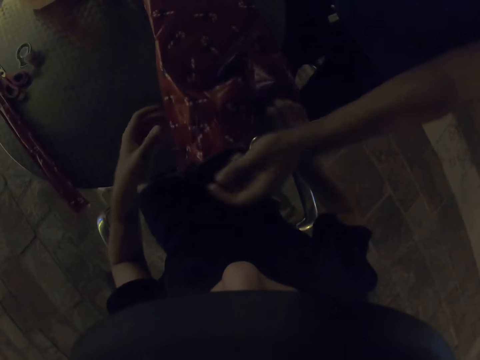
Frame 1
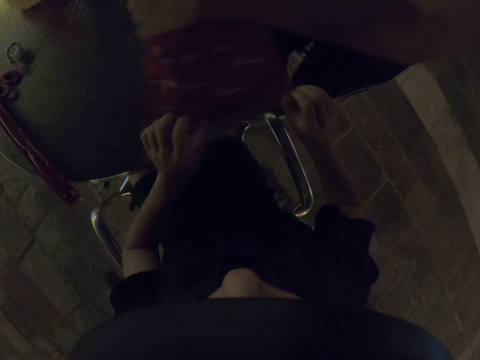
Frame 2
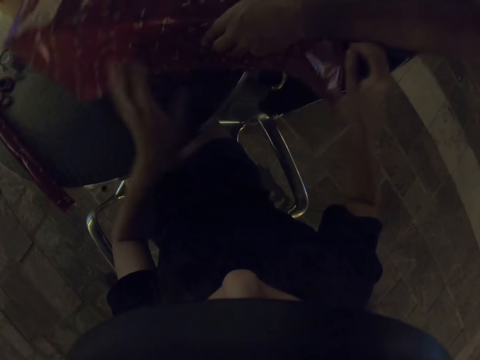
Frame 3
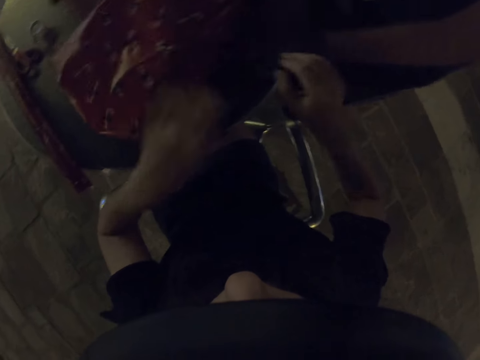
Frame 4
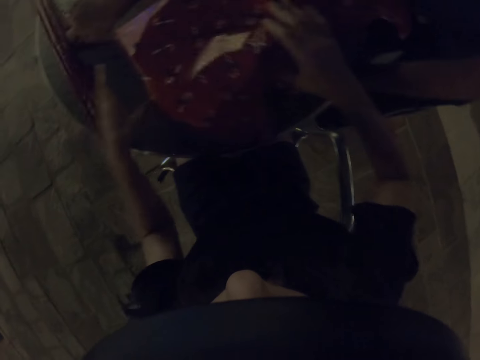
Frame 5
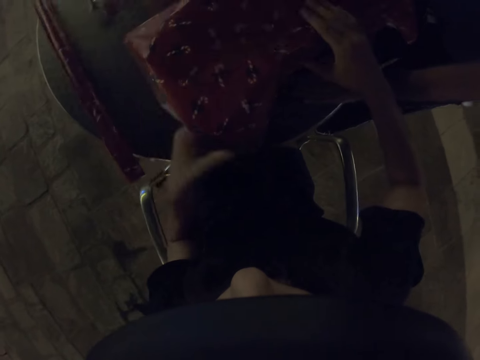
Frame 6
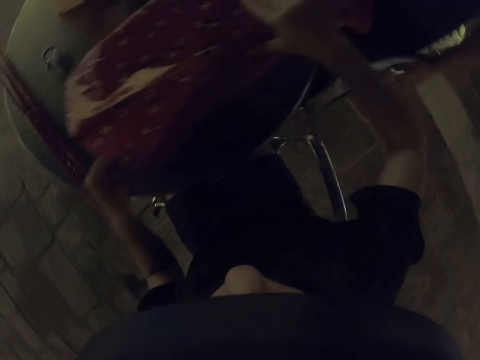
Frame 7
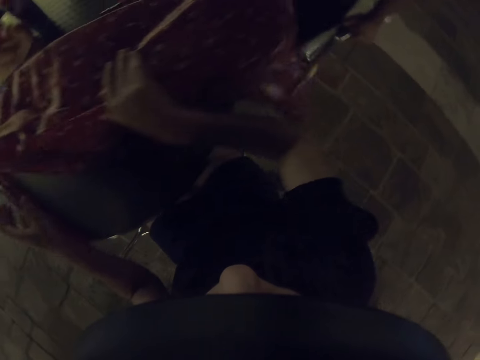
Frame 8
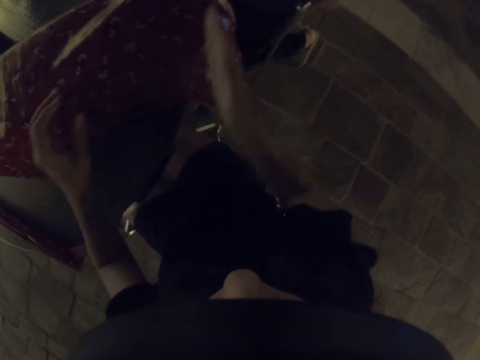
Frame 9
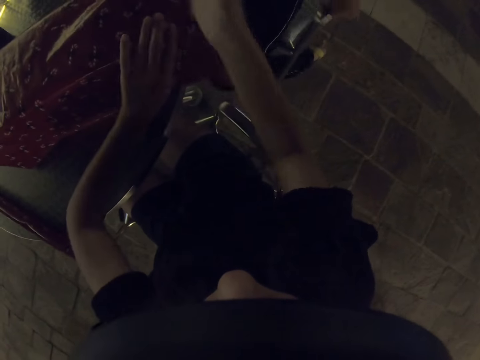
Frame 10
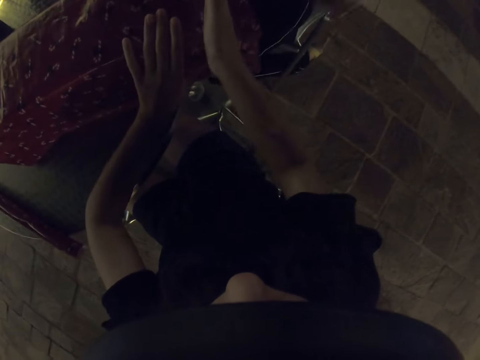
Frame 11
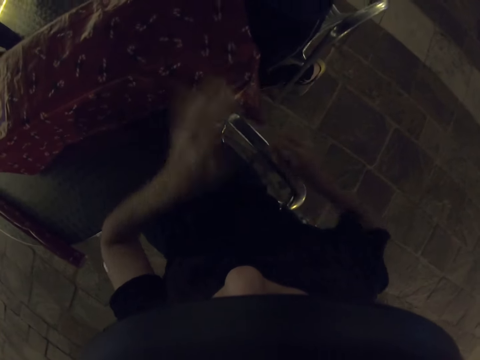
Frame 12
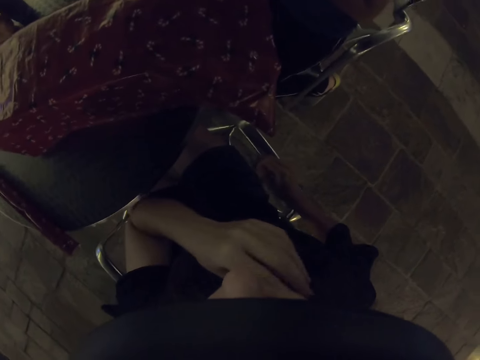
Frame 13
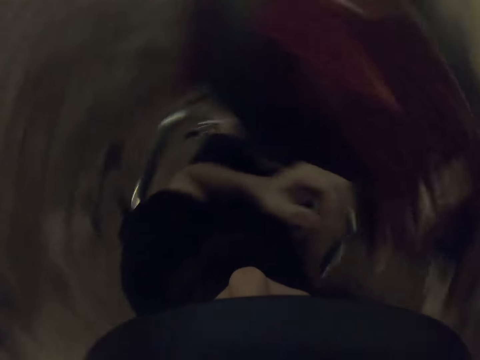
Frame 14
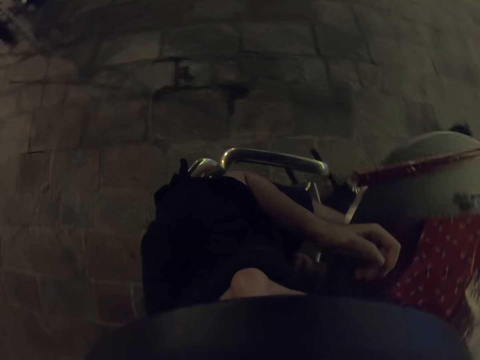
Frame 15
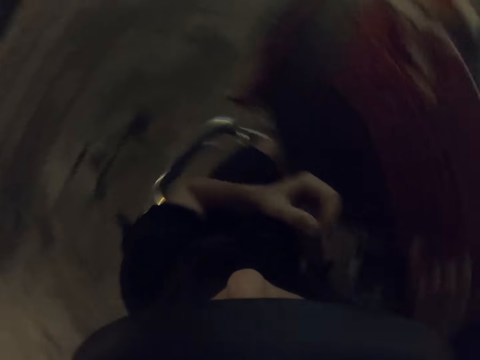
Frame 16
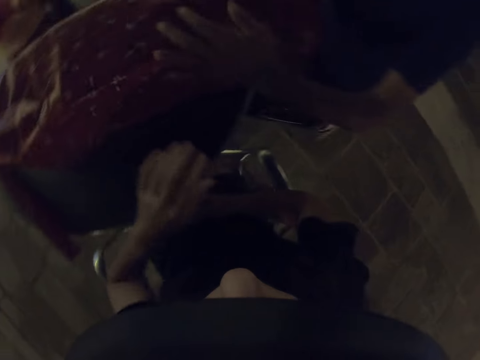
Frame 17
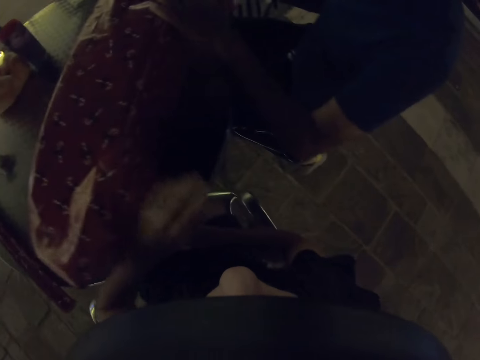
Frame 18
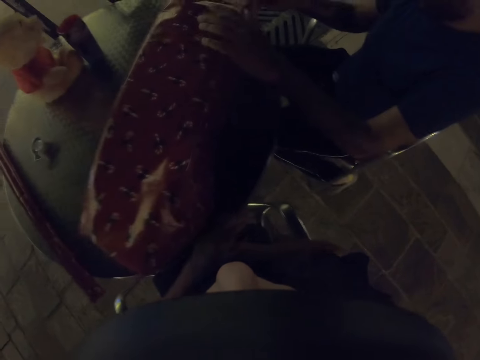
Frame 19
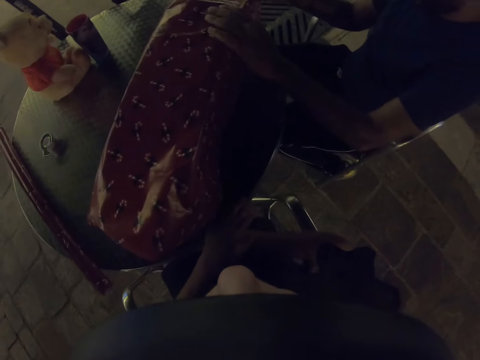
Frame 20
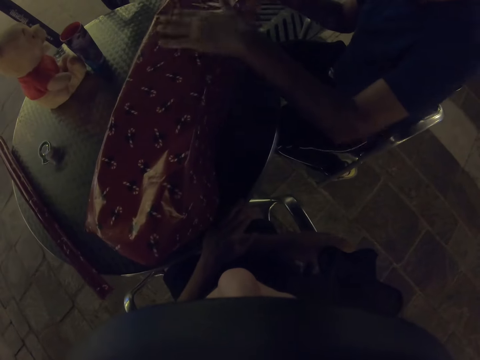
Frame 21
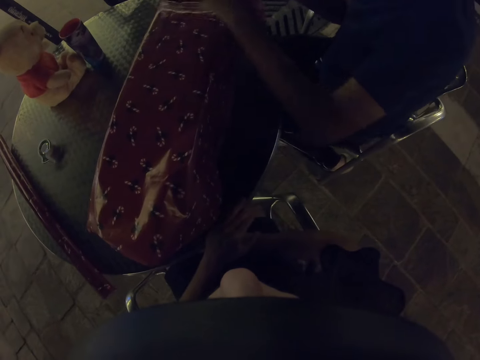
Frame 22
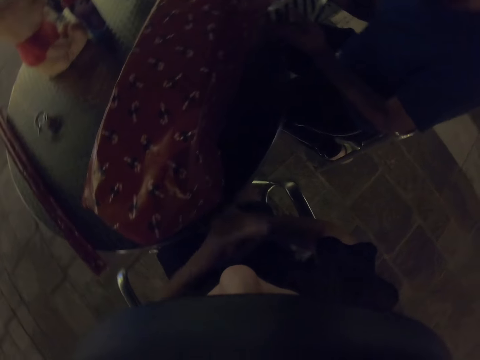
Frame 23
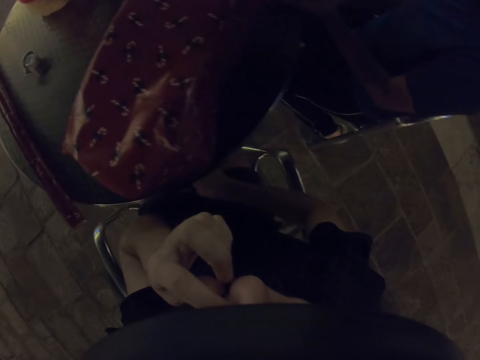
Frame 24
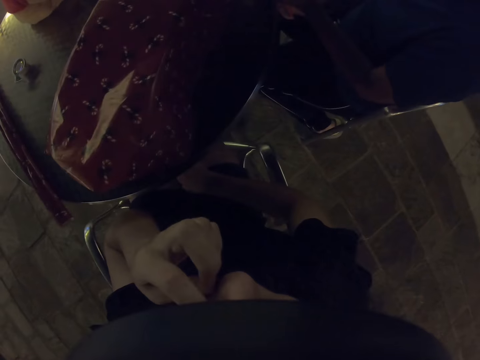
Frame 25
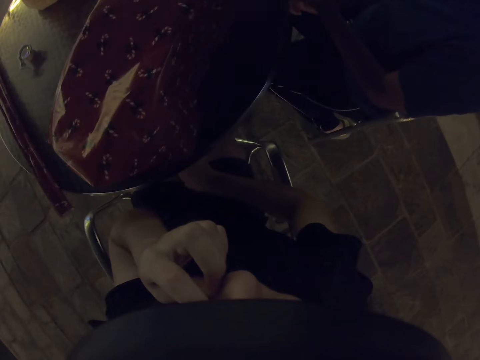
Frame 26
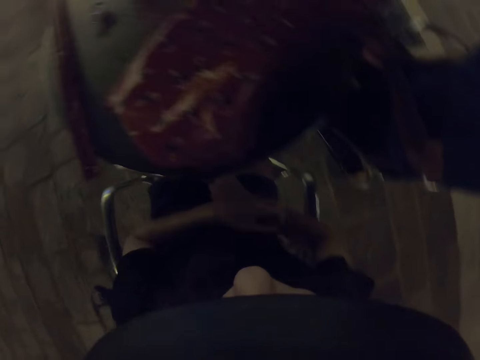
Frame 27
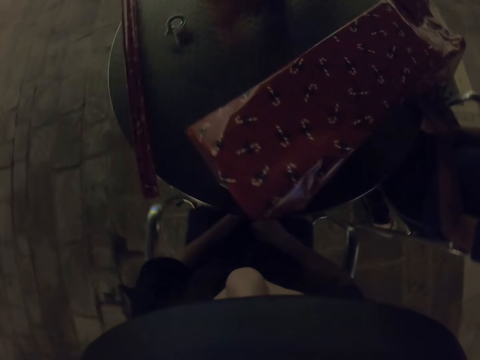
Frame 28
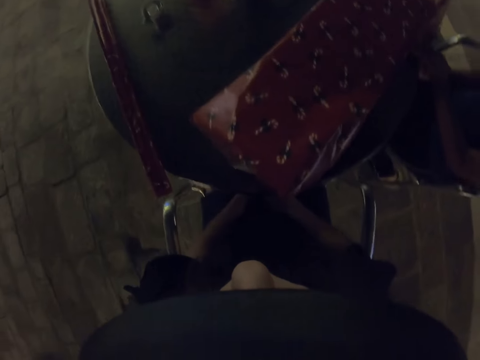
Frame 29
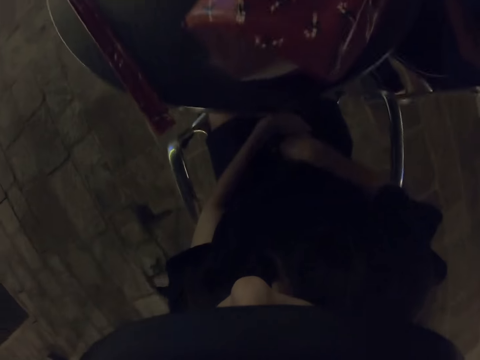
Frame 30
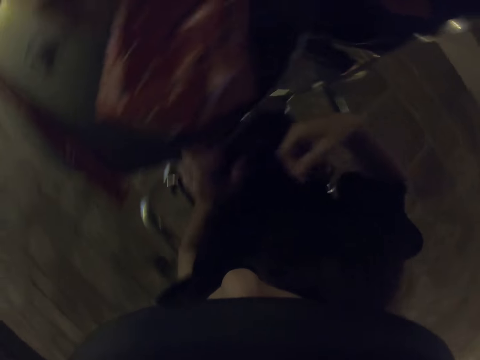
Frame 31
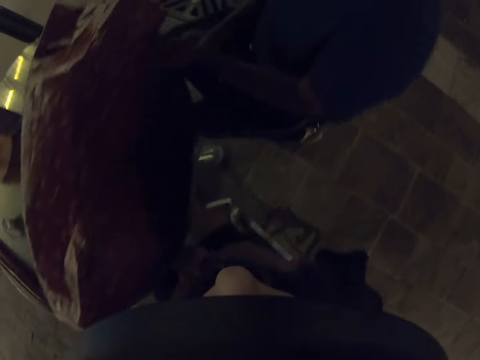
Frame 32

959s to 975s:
A man turns around the gift box. The camera wearer folds the gift wrapper. He stops wrapping gifts. The man folds the gift wrapper. The camera wearer scratches his face.

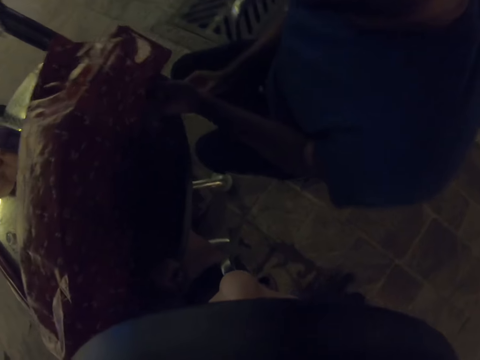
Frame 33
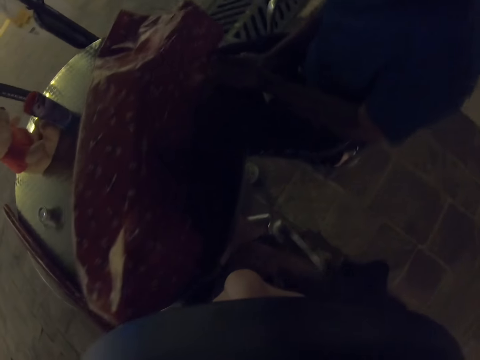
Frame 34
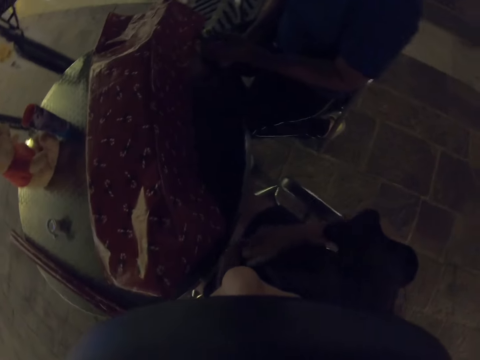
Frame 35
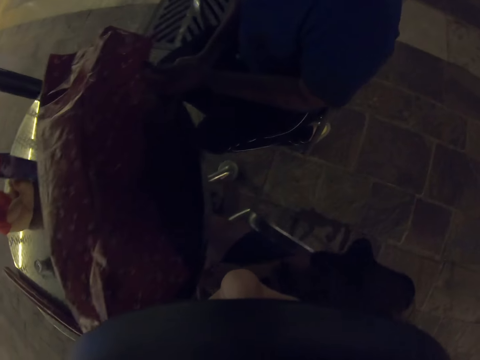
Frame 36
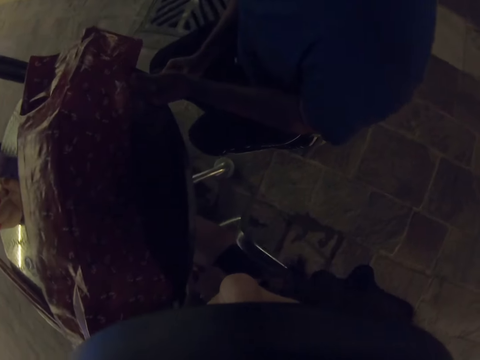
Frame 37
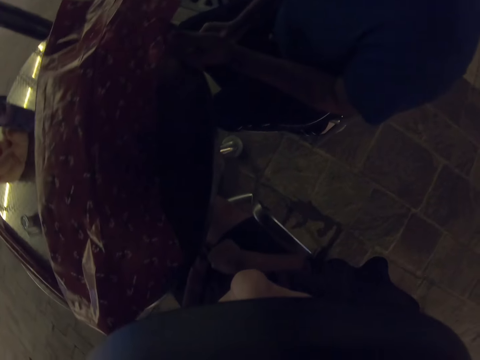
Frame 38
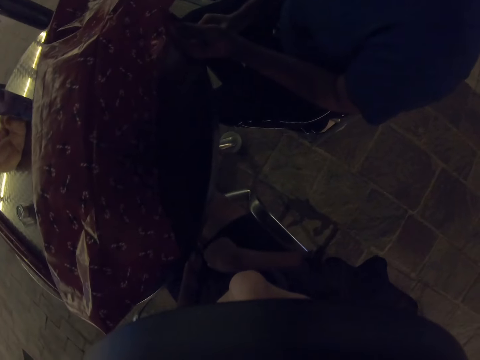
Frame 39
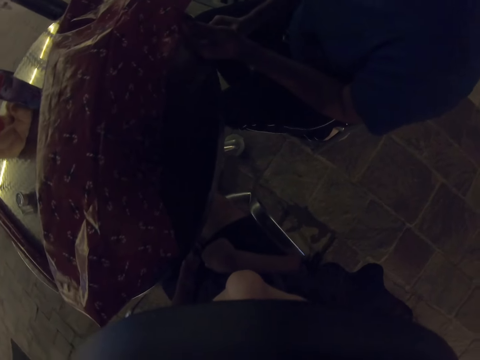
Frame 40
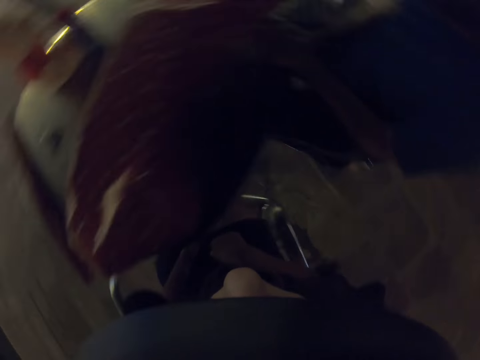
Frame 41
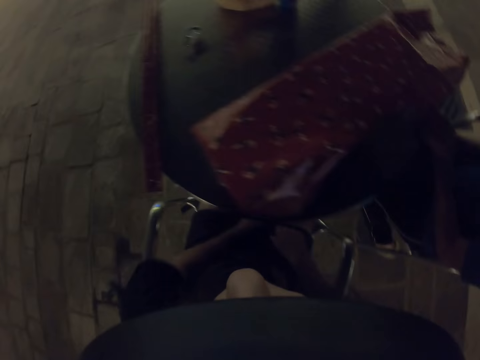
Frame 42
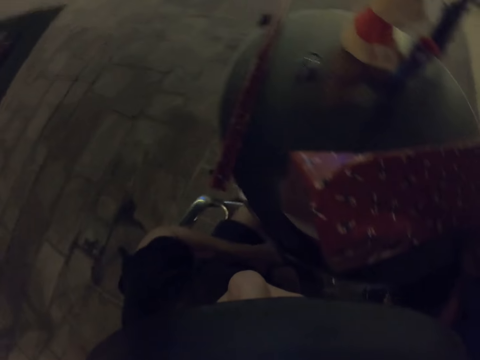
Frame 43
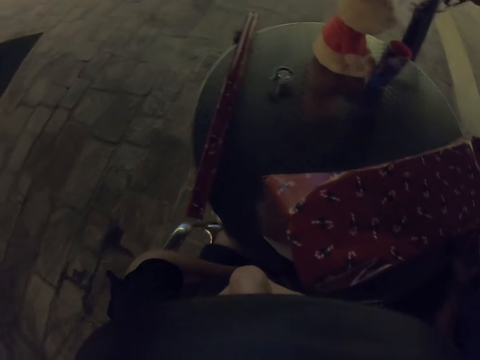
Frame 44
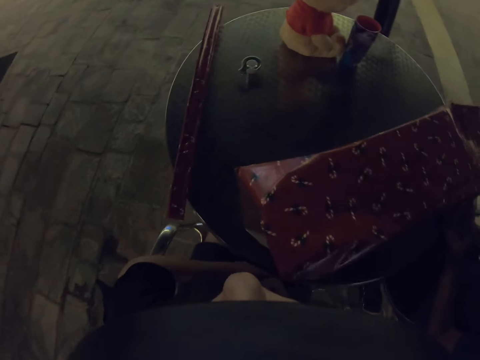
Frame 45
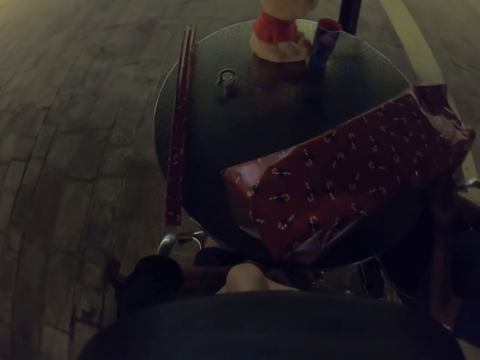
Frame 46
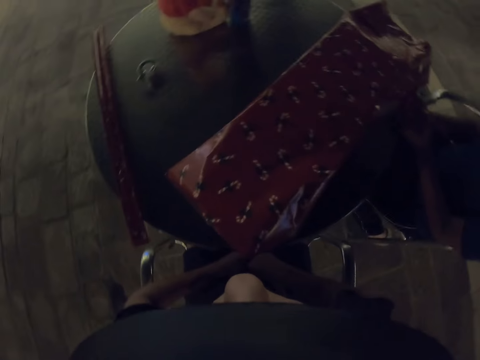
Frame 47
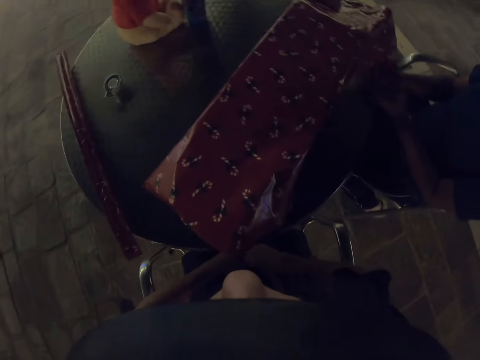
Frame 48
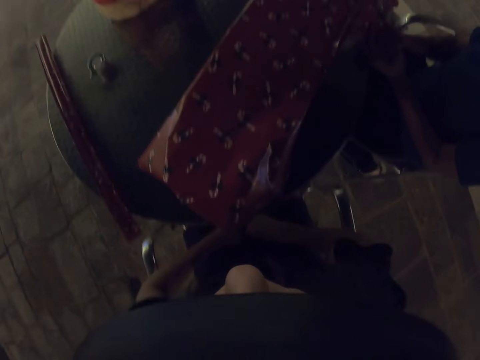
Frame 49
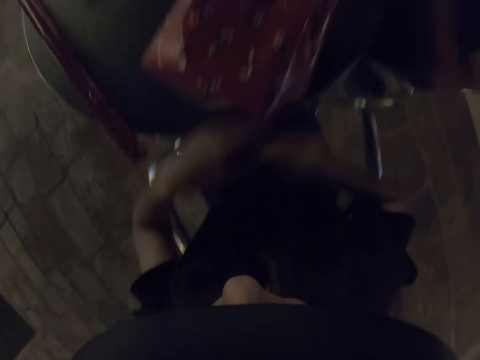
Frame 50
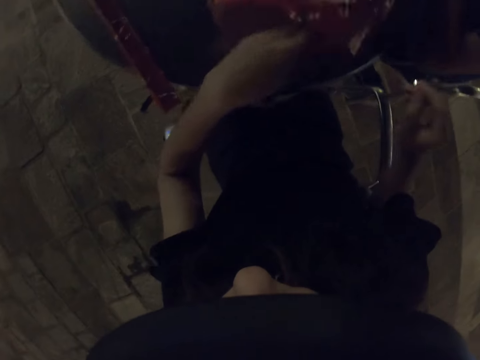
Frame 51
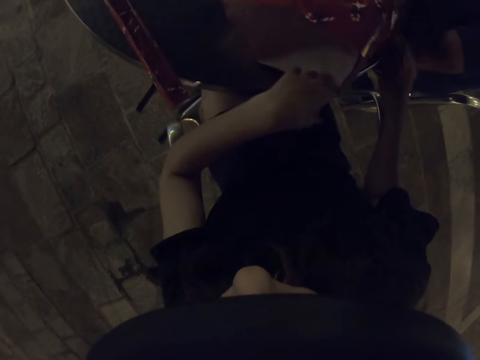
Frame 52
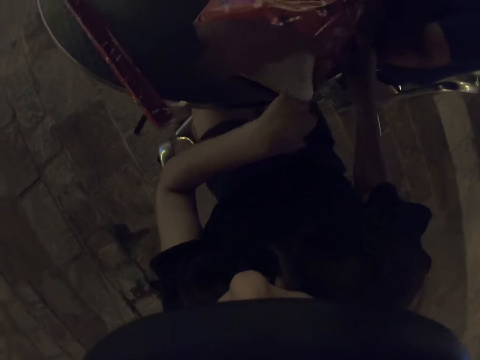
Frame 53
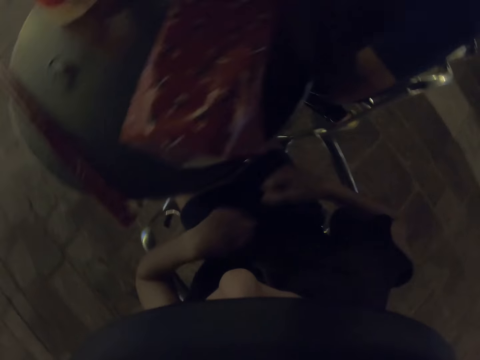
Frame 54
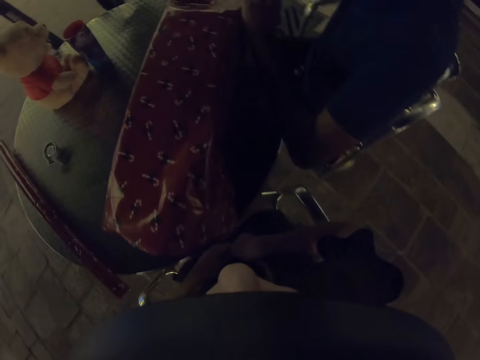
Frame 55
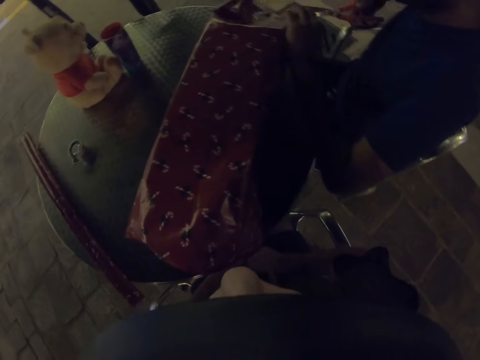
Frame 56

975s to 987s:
The camera wearer looks around. A man wraps a gift.
